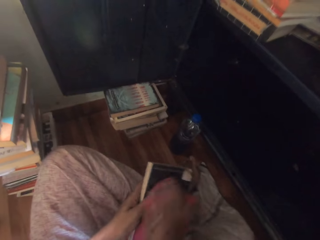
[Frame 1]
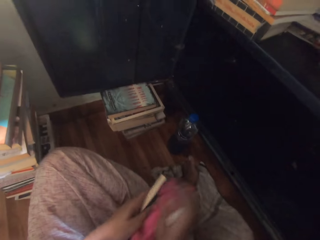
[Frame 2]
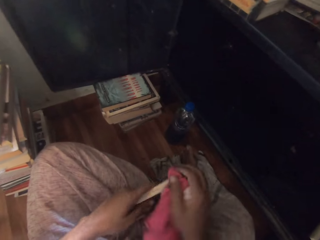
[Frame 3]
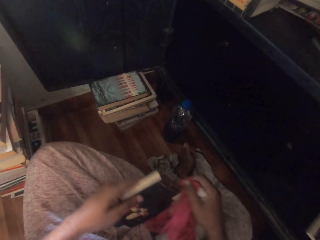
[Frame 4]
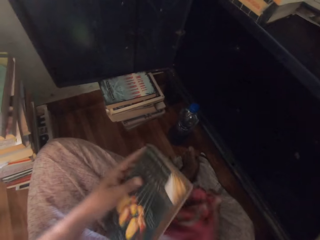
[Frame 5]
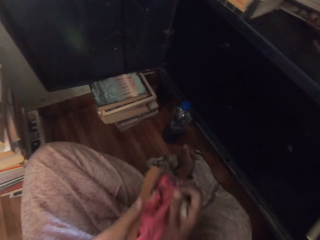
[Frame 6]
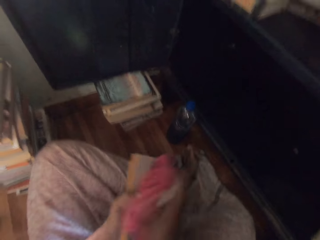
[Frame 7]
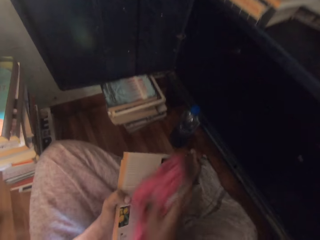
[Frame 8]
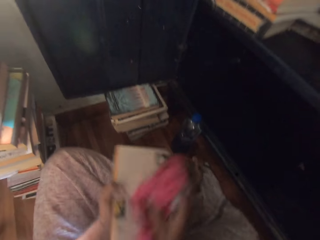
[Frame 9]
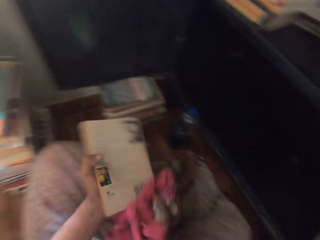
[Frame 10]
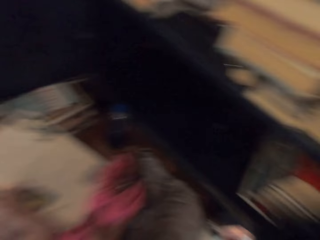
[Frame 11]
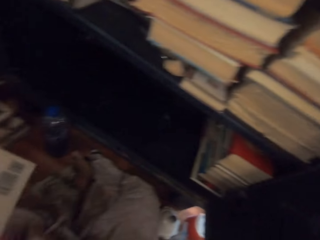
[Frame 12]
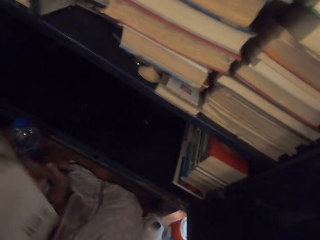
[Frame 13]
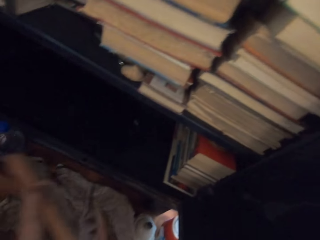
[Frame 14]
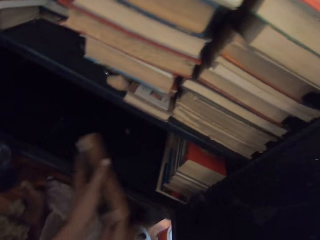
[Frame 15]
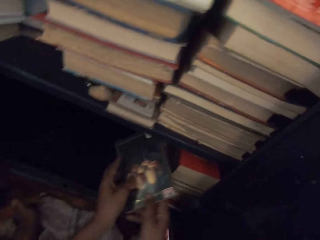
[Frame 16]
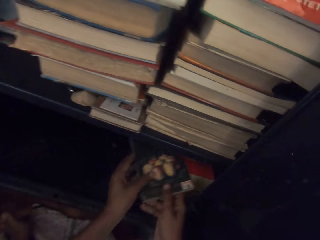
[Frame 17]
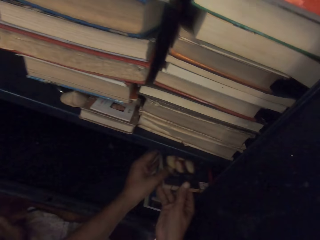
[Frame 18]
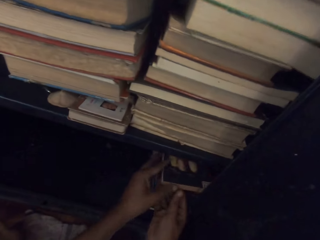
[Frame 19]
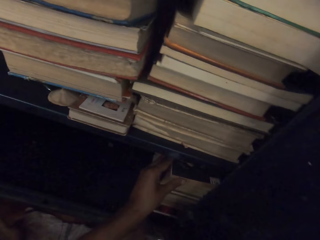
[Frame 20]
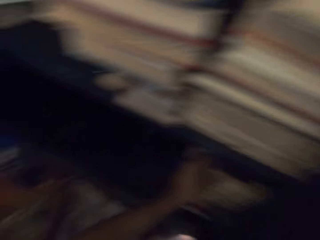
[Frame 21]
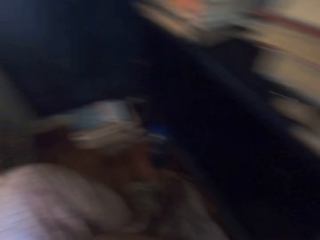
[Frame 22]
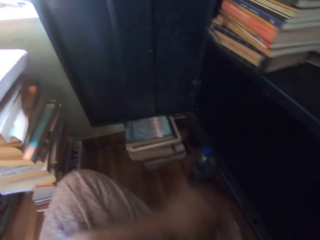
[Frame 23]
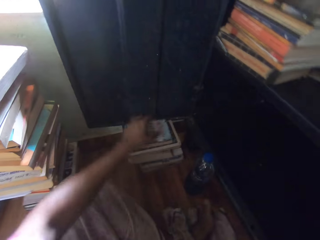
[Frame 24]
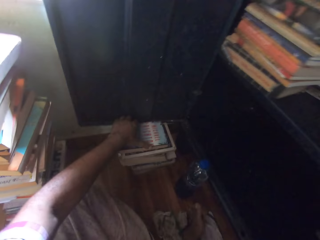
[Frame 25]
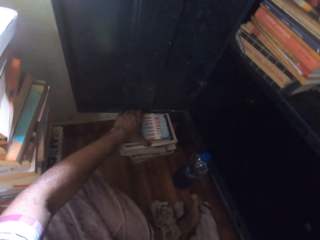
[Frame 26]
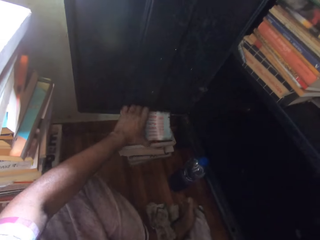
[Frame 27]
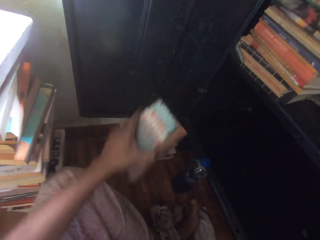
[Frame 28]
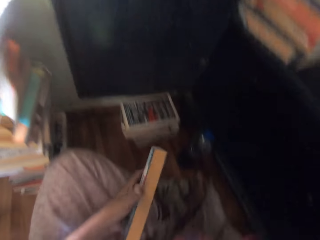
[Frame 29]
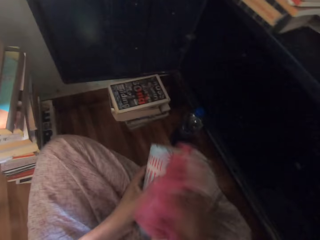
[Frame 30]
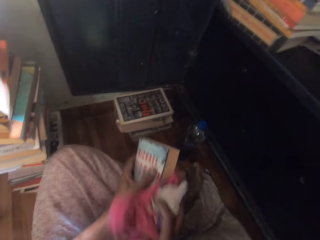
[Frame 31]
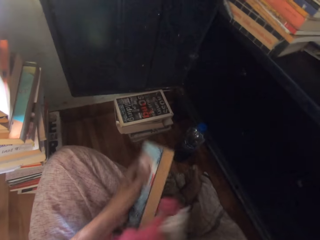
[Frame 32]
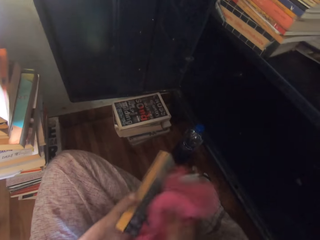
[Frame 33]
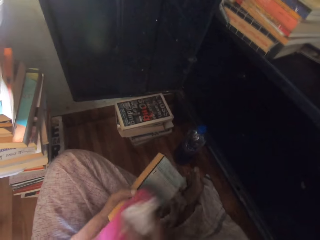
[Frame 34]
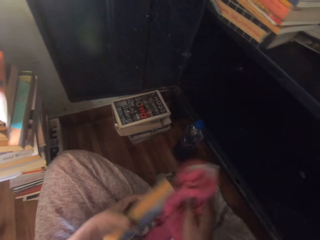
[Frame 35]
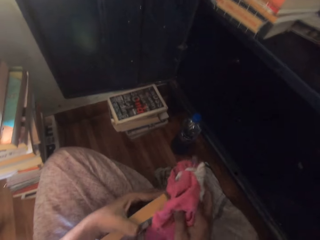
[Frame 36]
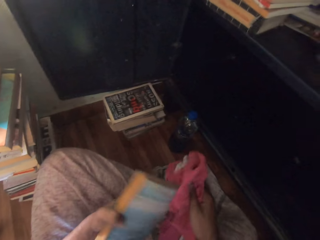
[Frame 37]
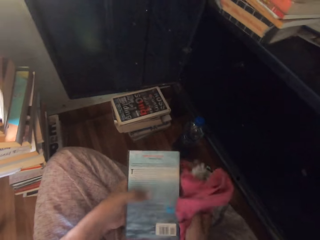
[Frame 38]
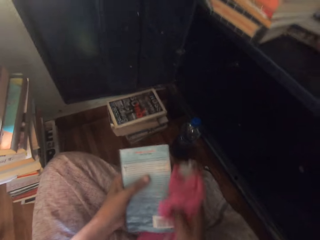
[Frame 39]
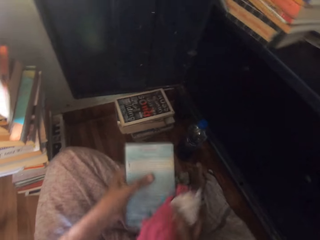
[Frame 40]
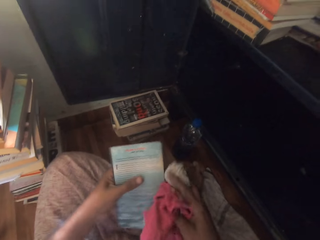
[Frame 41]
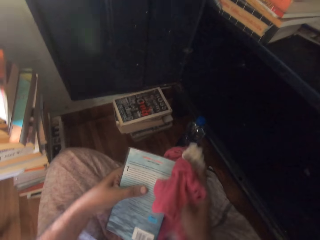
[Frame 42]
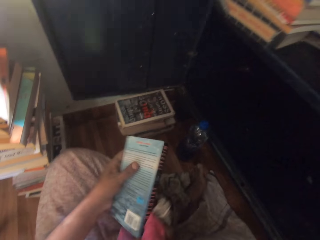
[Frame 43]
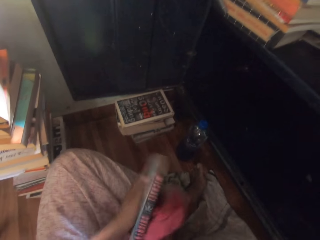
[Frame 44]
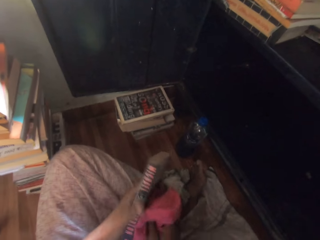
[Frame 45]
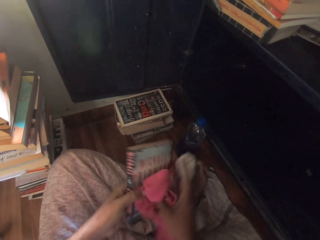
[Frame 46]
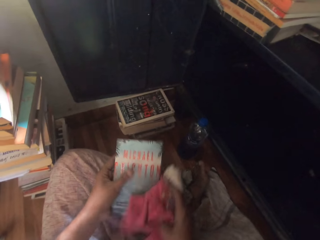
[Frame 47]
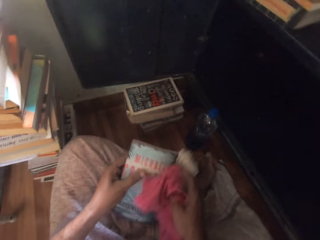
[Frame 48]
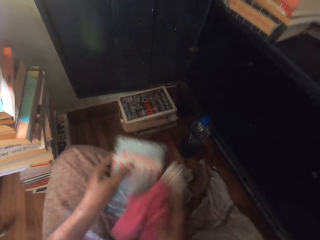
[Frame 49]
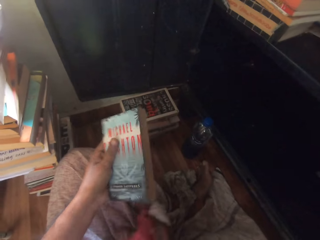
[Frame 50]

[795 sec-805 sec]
The camera wearer cleans the book in his left hand with the towel in his right hand. He places the book inside the cabinet with his hands. He picks a book from the pile of books on the floor with his left hand. He cleans the book in his left hand with the towel in his right hand.

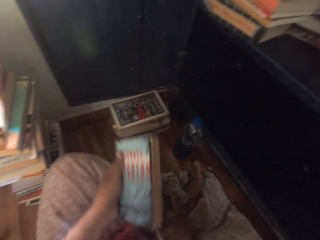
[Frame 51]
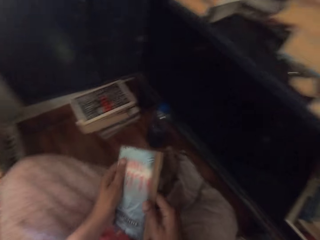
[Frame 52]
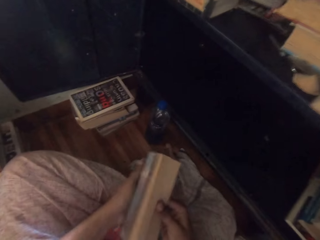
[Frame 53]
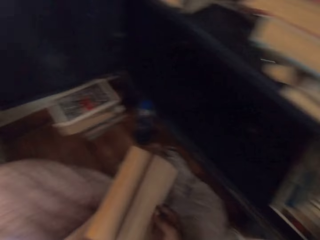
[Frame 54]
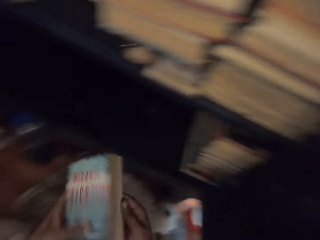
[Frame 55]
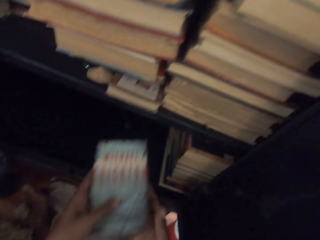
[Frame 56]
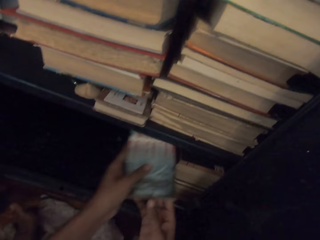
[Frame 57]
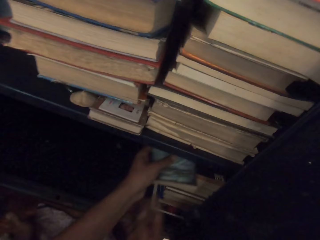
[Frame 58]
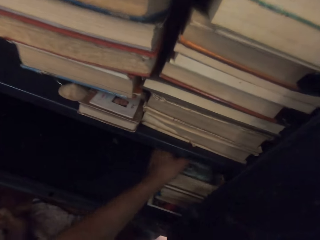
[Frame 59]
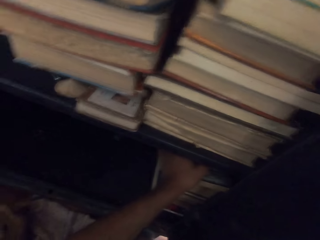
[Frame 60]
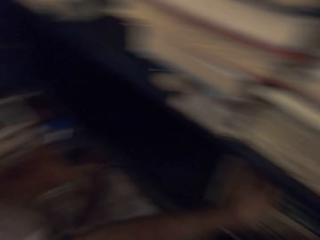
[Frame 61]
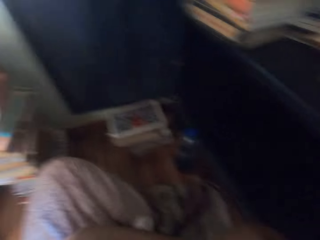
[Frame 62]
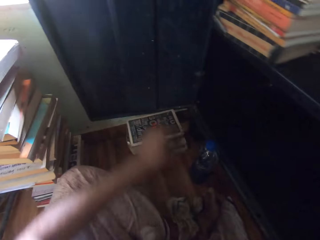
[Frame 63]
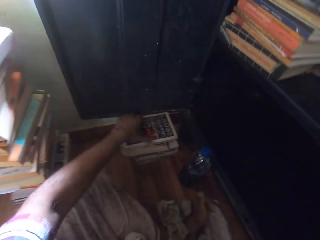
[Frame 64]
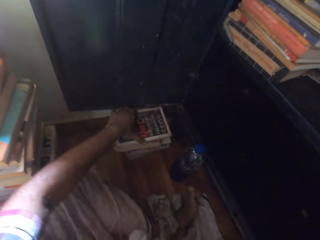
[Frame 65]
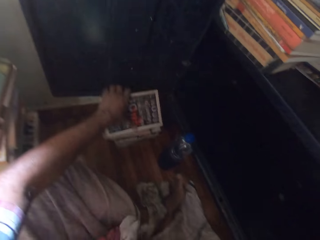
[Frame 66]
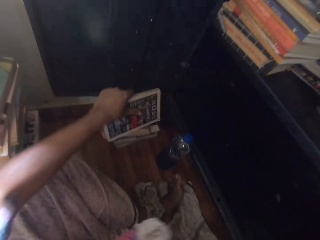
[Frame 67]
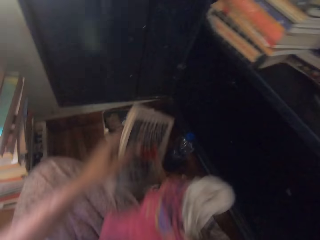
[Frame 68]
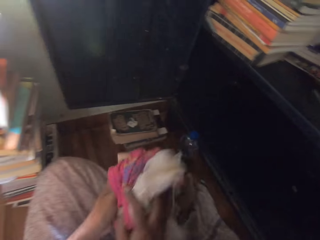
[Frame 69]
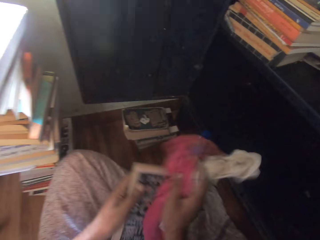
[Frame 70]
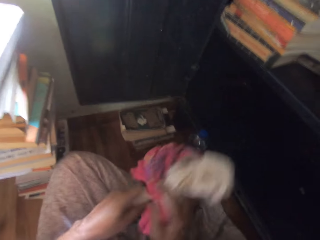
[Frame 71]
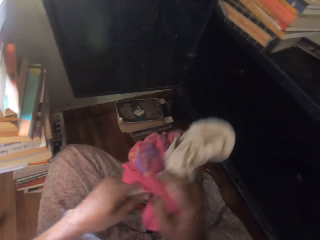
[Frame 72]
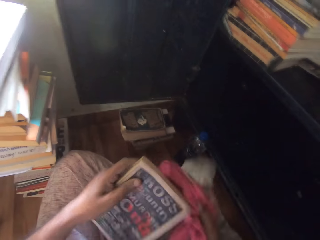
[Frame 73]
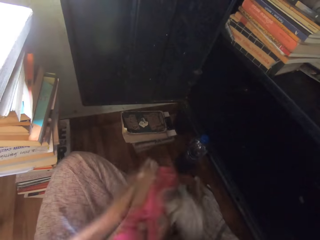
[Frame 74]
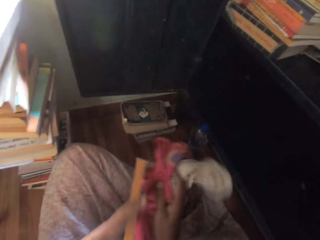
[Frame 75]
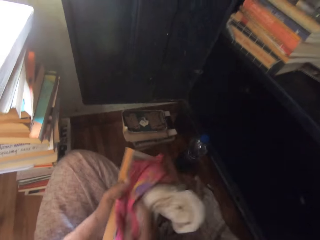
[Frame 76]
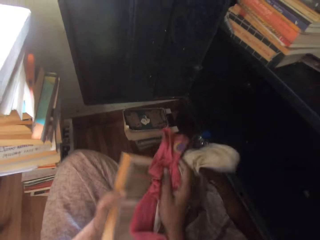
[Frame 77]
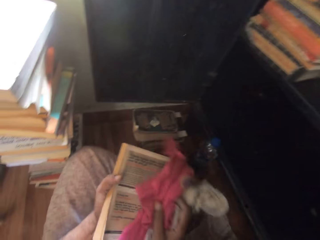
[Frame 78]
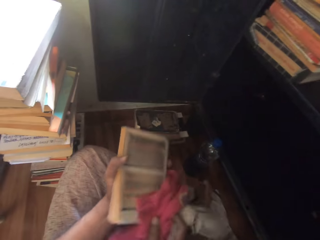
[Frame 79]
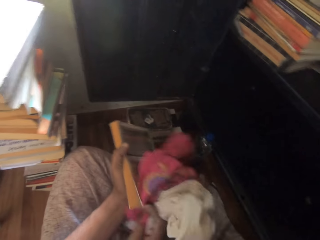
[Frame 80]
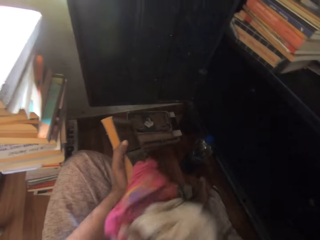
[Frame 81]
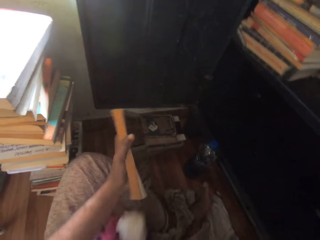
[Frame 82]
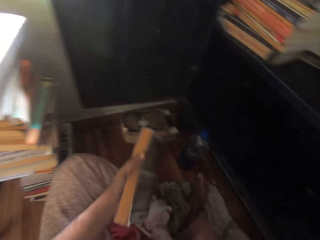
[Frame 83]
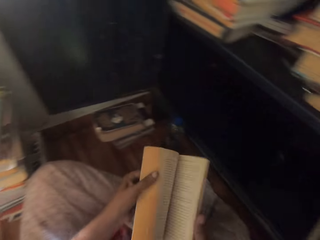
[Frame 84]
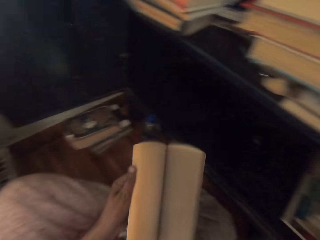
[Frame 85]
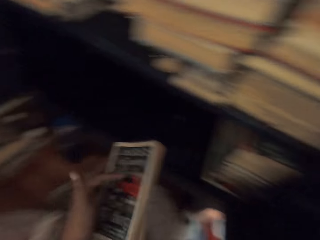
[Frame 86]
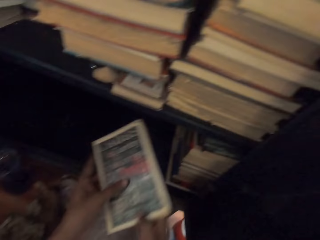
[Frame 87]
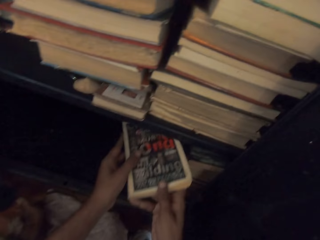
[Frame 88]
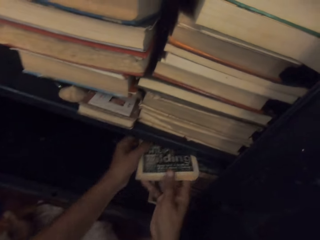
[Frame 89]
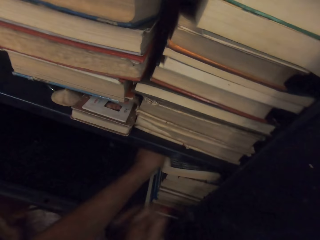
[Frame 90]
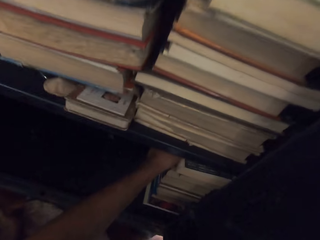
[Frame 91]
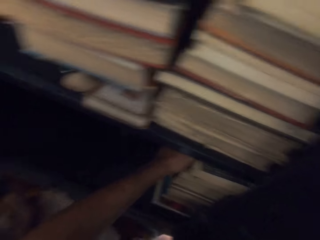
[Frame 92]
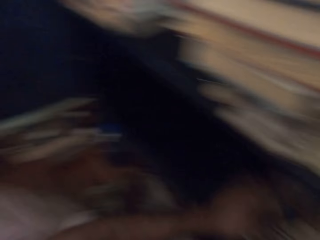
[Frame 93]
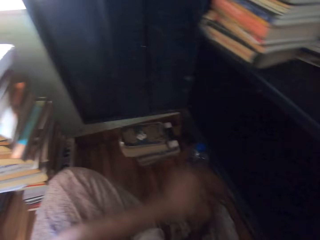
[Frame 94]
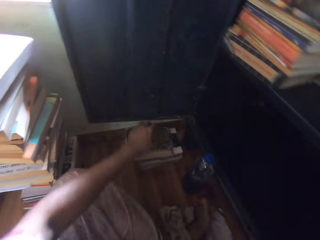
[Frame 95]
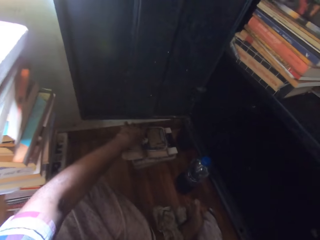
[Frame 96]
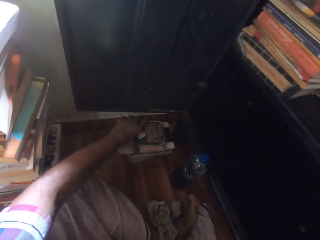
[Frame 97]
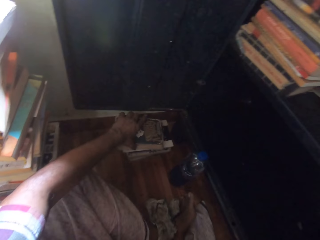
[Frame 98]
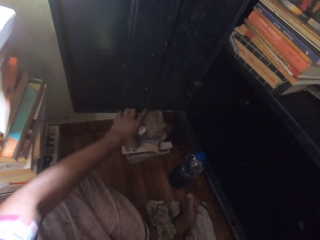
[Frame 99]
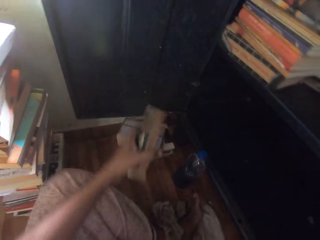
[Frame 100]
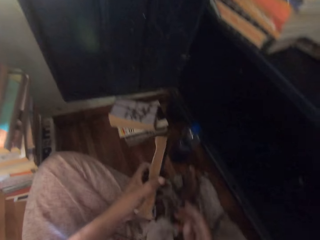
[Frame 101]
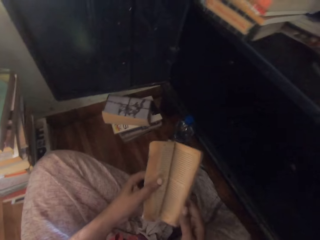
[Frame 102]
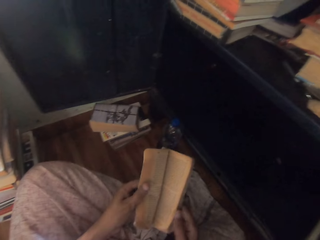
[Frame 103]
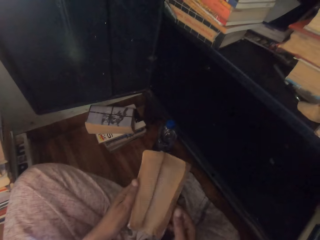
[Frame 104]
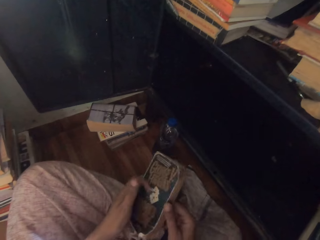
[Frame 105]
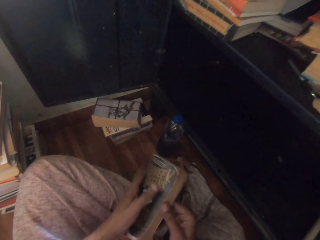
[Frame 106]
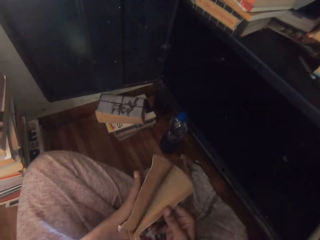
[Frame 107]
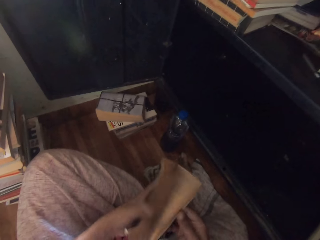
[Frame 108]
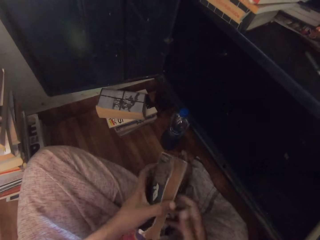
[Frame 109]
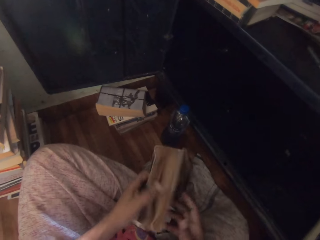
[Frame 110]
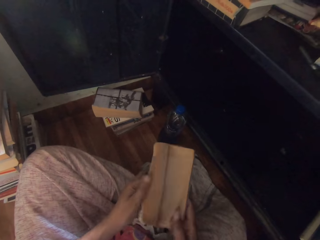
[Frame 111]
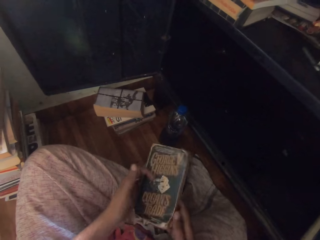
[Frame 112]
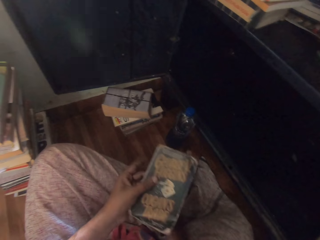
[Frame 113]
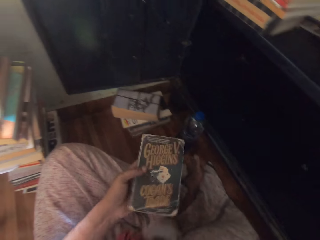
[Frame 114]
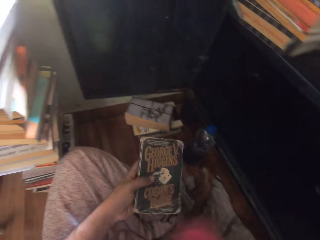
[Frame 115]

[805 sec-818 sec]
The camera wearer drops the towel in his right hand on the floor. He flips the pages of the book in his left hand with his right hand. He places the book inside the cabinet with his left hand. He picks a book from the pile of books on the floor with his left hand. He cleans the book in his left hand with the towel in his right hand. He drops the towel in his right hand on the floor. He flips the pages of the book in his left hand to his right hand. He places the book inside the cabinet with his hands. He picks a book from the pile of books on the floor with his left hand. He flips the pages of the book in his hands.
